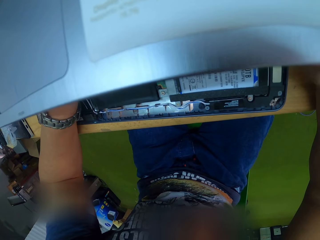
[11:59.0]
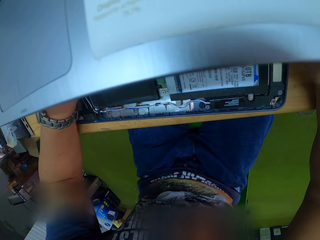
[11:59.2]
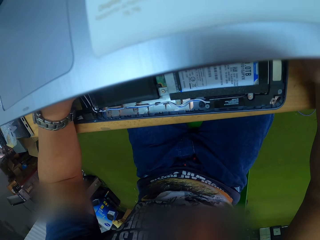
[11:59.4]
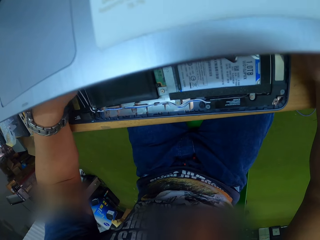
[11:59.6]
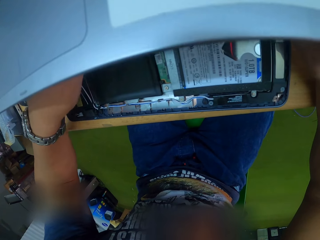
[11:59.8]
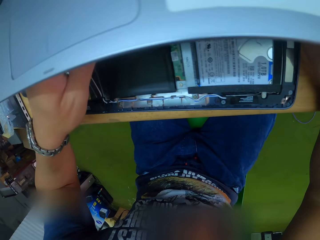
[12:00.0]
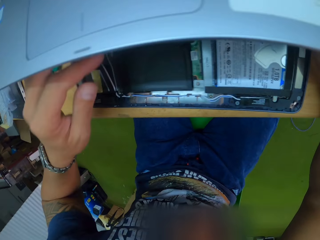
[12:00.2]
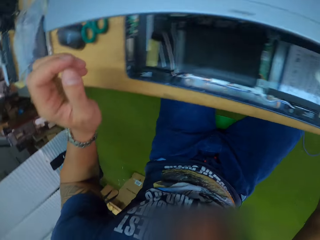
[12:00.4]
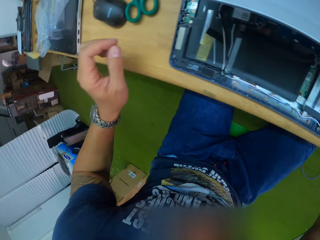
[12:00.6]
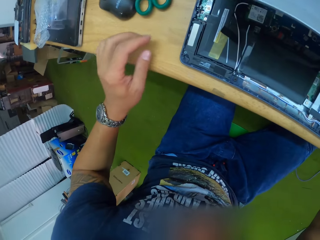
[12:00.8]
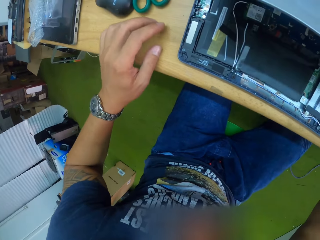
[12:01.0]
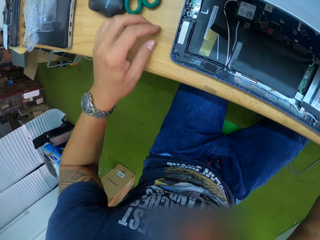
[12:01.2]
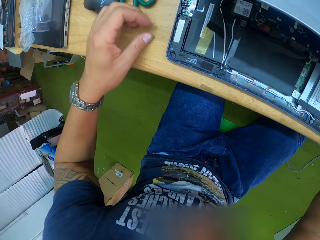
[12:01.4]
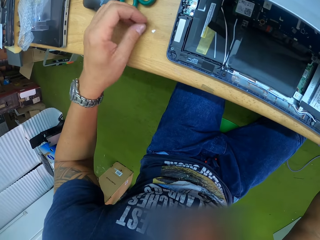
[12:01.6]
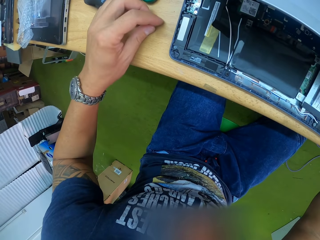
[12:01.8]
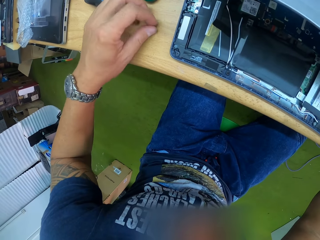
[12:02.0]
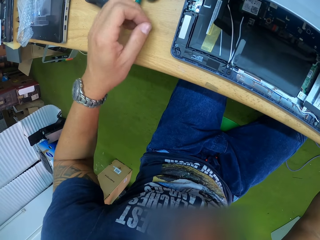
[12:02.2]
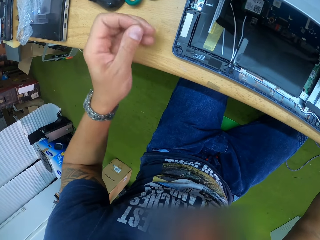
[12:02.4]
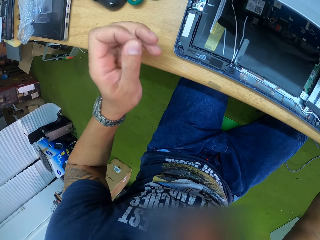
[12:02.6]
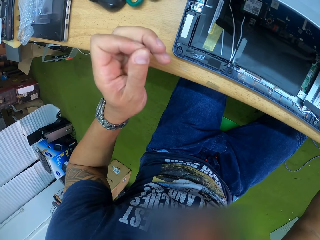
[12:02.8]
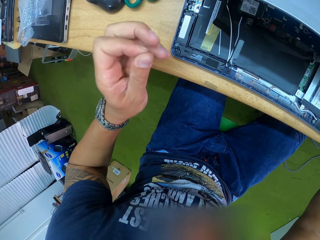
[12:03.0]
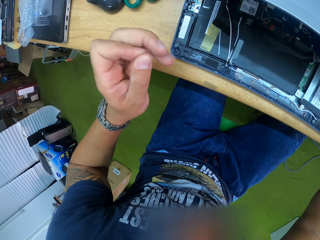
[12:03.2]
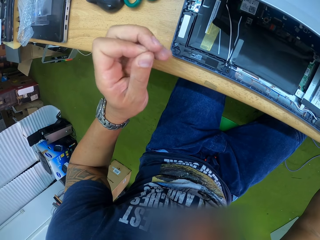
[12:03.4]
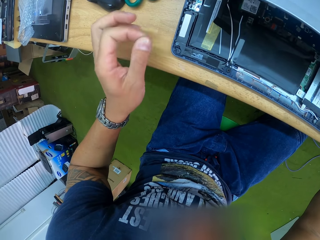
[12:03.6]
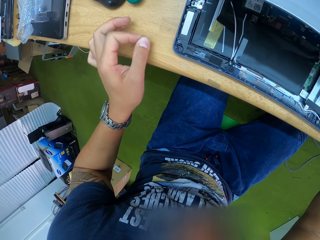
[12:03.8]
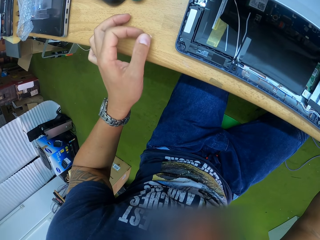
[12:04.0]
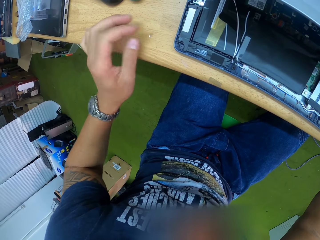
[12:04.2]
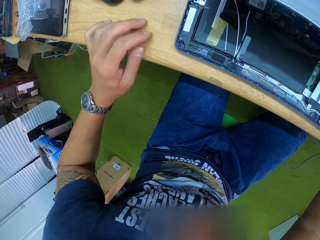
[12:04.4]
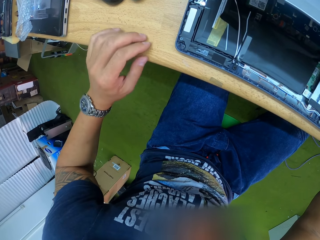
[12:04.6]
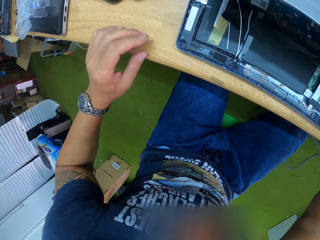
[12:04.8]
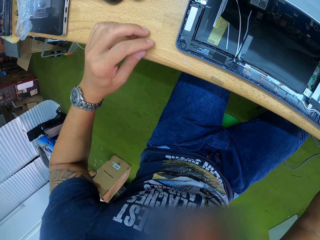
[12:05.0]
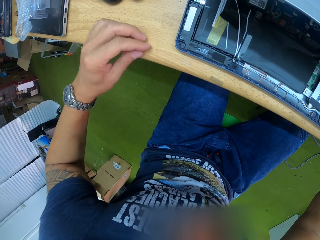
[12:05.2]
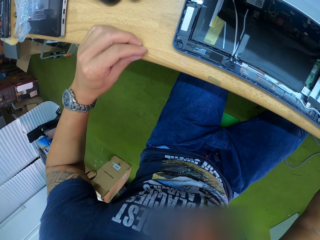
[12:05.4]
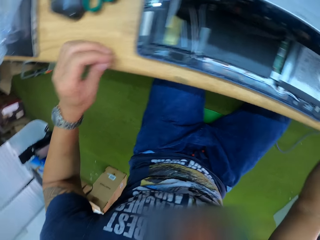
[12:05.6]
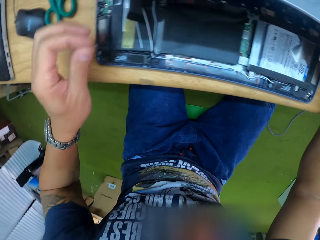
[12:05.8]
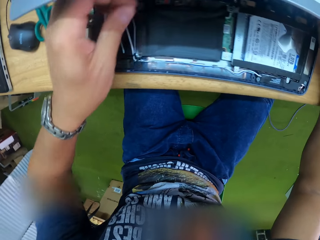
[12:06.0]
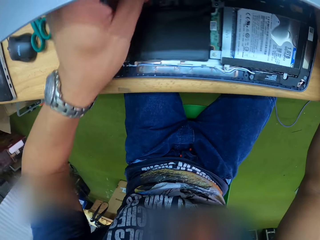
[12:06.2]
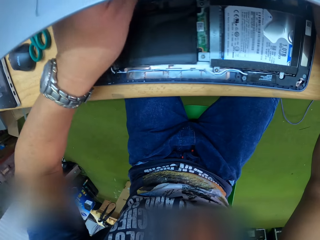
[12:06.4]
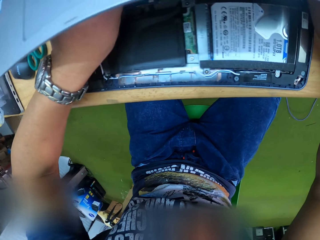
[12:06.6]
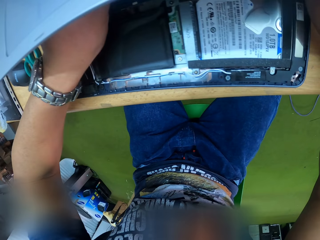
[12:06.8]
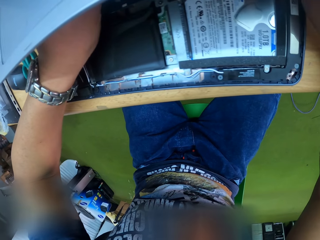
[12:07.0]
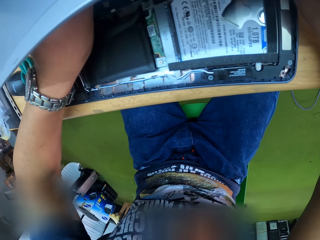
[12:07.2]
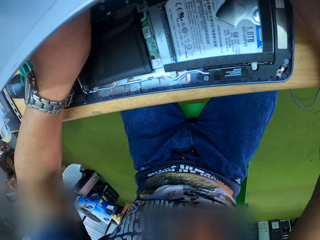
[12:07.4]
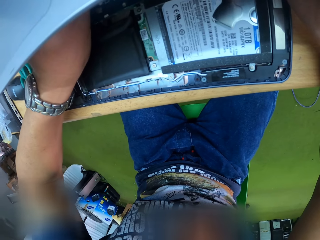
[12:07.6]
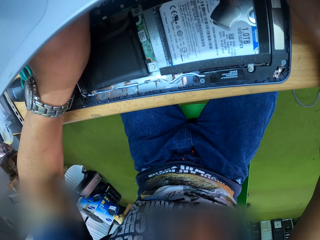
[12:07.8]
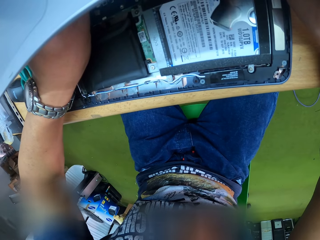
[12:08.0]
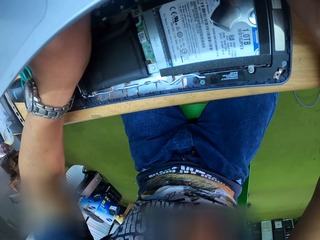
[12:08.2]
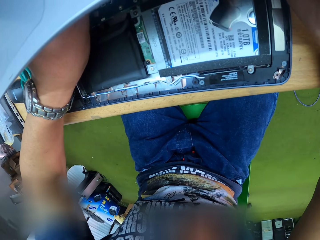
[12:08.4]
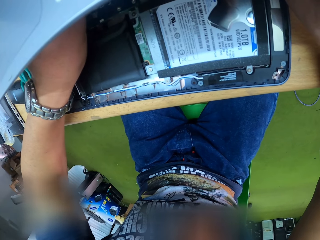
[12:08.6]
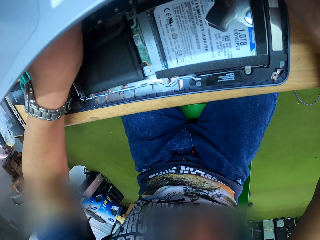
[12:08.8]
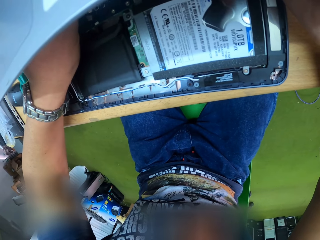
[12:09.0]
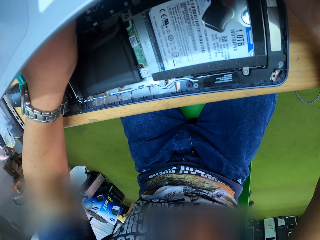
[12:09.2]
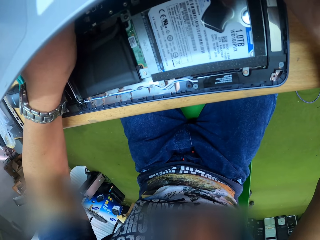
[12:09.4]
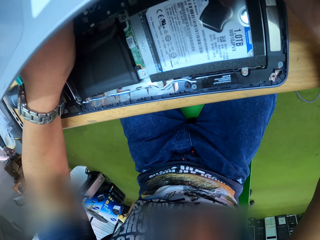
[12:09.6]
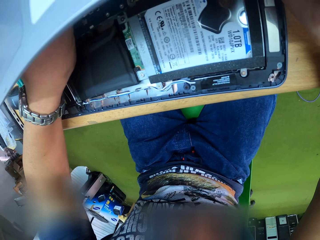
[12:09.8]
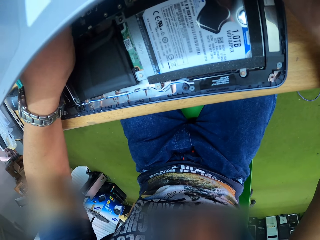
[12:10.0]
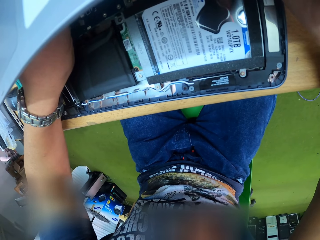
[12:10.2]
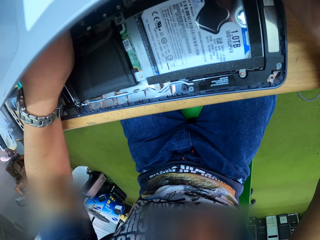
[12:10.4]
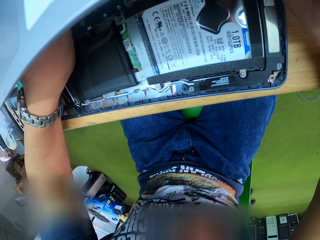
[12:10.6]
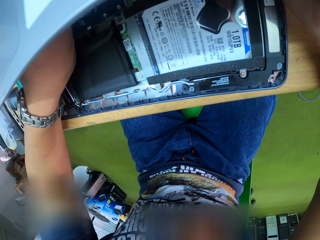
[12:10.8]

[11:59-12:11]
The camera wearer picks up the piece of clamshell plastic from the table with his left hand. He places the piece of clamshell plastic on the table with his left hand. He picks up the piece of clamshell plastic from the table with his left hand. He places the piece of clamshell plastic on the laptop motherboard with his left hand.

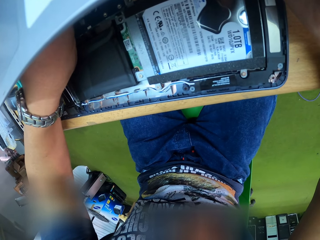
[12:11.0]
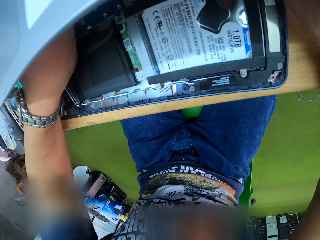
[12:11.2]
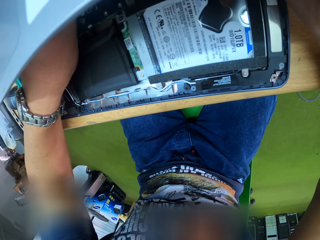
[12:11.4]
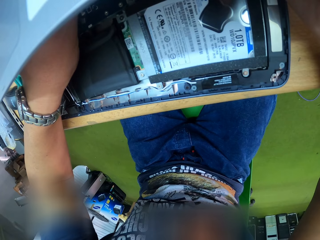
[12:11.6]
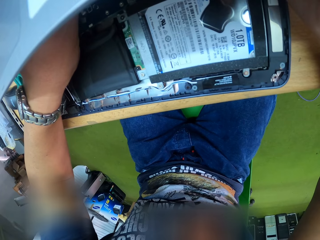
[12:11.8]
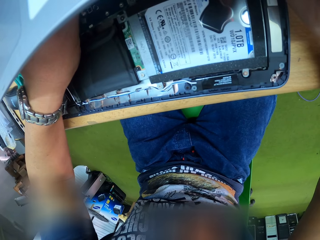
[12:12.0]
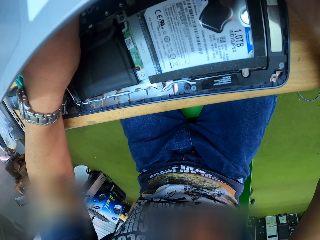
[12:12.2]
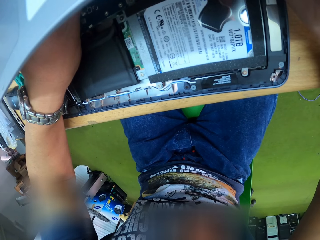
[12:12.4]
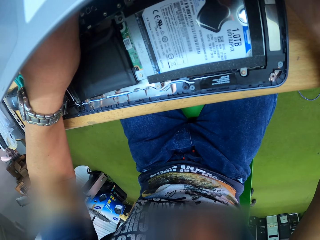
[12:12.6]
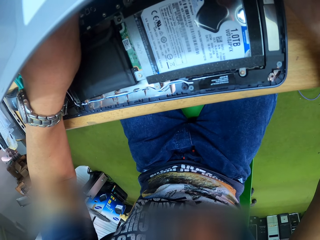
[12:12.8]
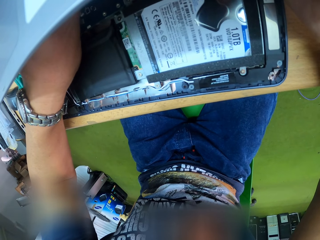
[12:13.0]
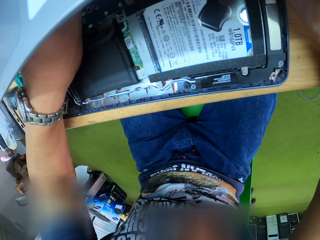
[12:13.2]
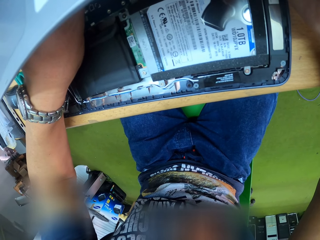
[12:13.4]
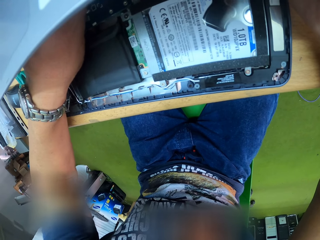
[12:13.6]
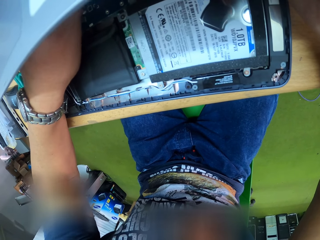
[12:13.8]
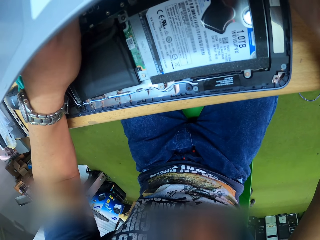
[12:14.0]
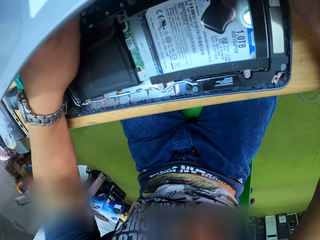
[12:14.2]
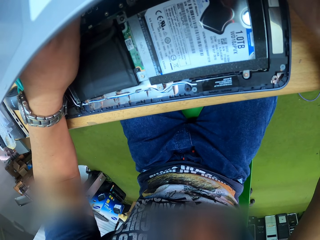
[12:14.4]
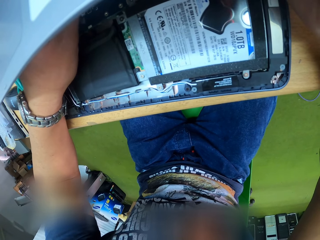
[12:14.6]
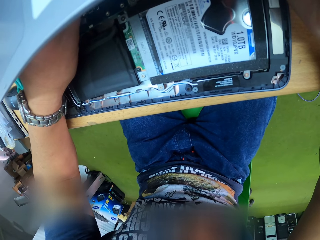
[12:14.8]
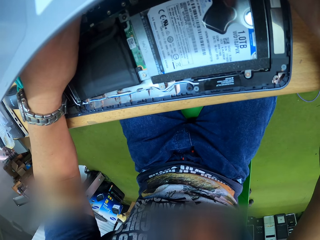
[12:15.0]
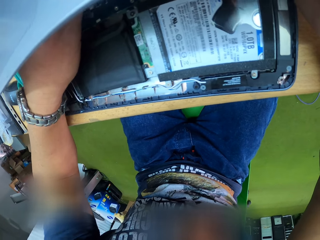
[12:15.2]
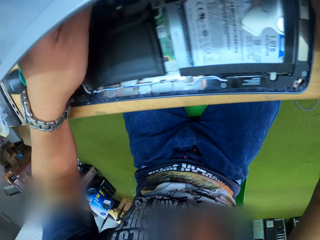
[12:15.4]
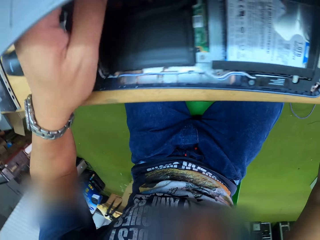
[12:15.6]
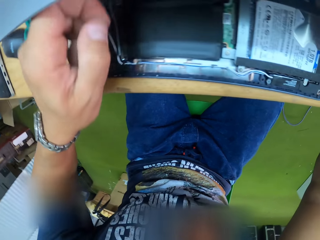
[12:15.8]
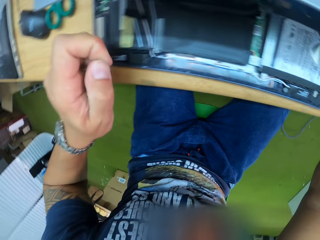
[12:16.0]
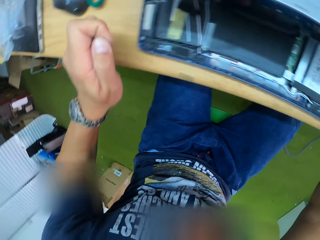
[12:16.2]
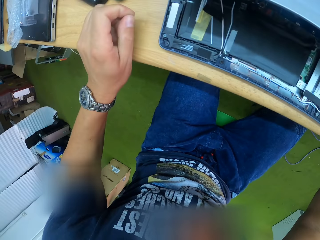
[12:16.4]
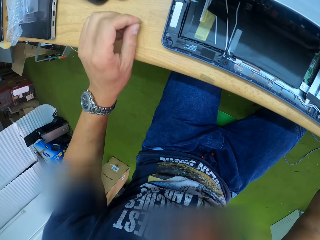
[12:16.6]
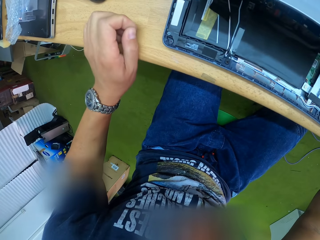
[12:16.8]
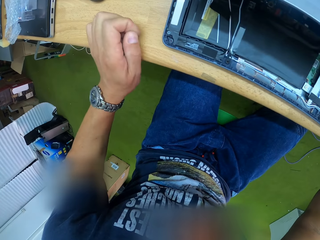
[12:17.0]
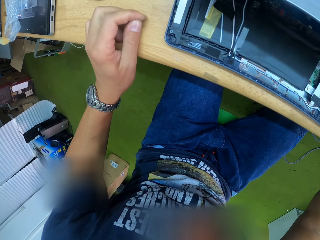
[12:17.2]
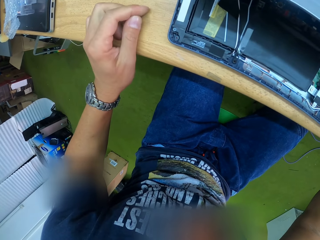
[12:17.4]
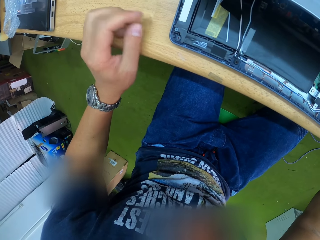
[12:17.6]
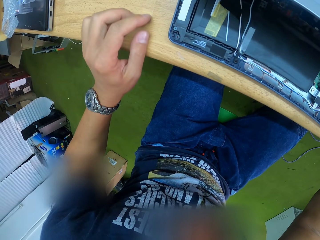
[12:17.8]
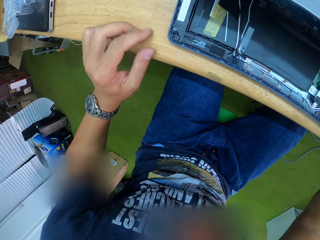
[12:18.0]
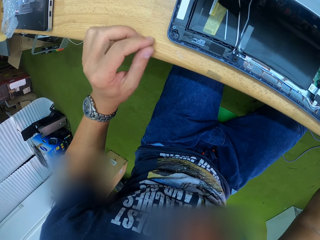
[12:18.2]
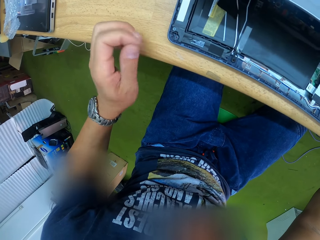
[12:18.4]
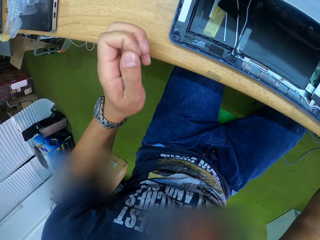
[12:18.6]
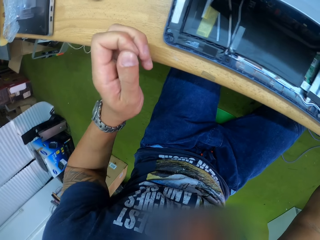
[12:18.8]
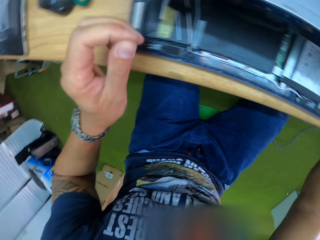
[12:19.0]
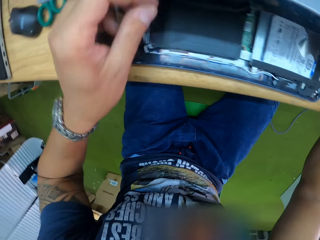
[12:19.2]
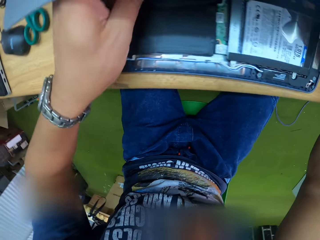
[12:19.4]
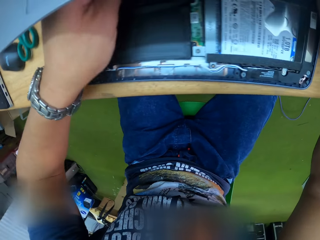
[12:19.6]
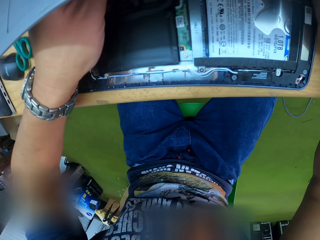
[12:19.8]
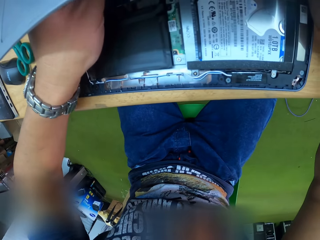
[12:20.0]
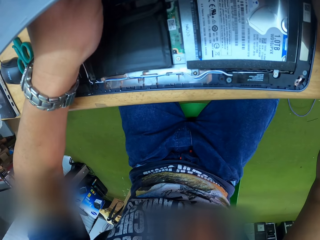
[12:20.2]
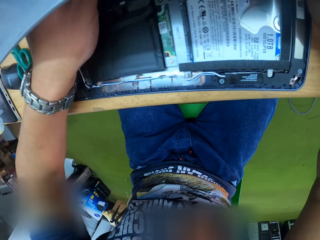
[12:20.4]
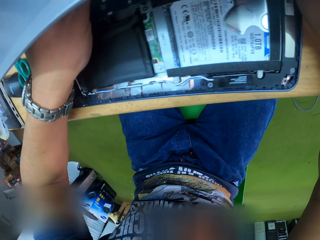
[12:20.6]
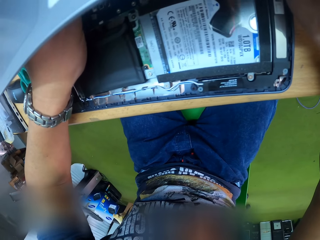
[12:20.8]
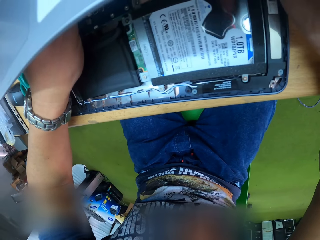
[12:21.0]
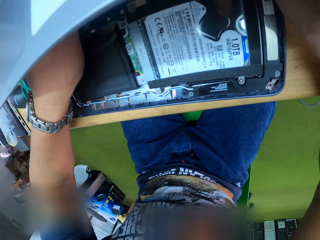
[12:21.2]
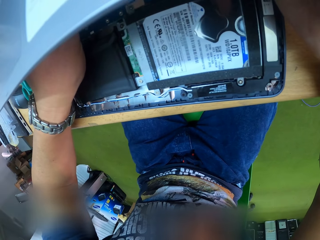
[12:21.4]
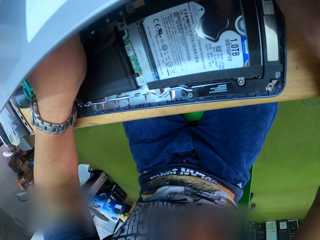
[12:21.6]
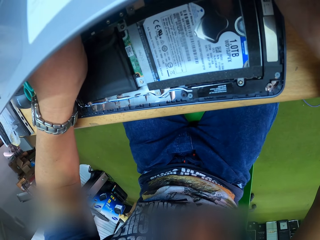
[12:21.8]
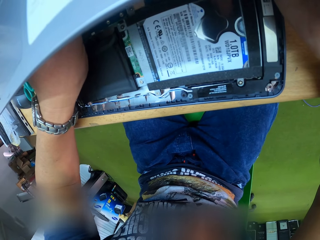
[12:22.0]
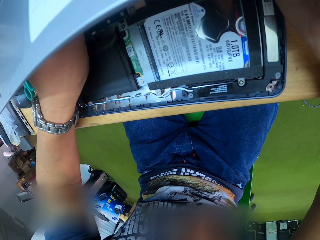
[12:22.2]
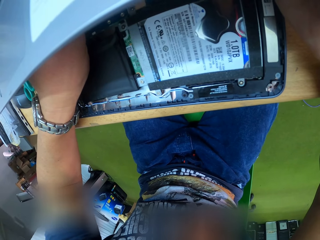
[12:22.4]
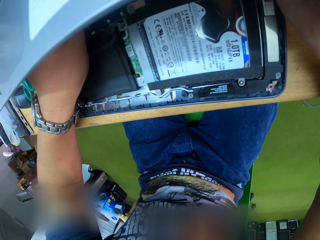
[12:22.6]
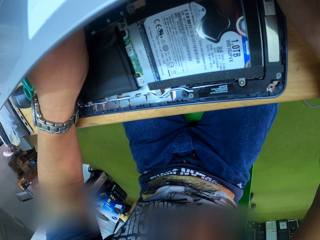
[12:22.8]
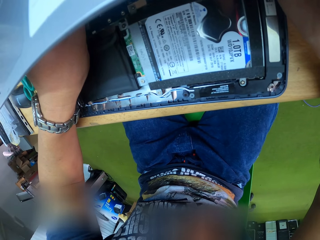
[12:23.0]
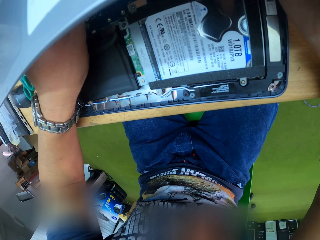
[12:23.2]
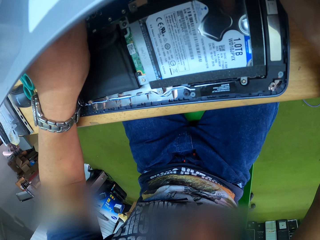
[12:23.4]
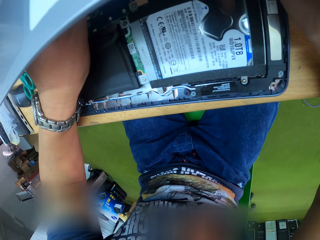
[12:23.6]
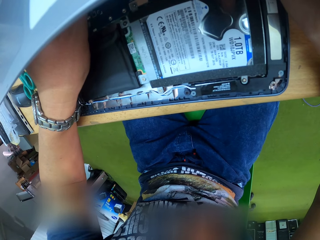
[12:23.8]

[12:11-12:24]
The camera wearer places the piece of clamshell plastic on the table with his left hand. He picks up the plastic. He places the piece of clamshell plastic on the table with his left hand. He rubs the piece of clamshell plastic against his left fingers. He puts the plastic on the motherboard. He touches the laptop motherboard with his left hand.
